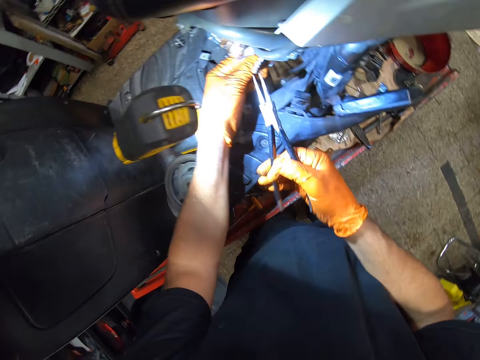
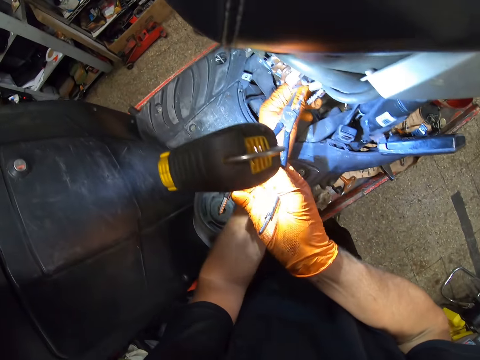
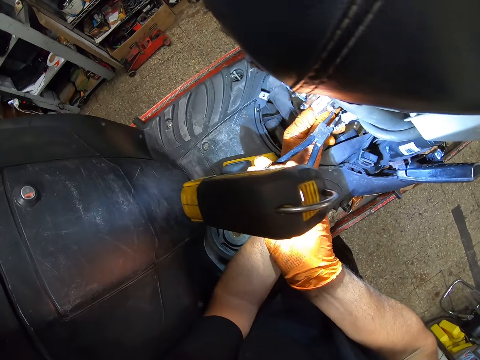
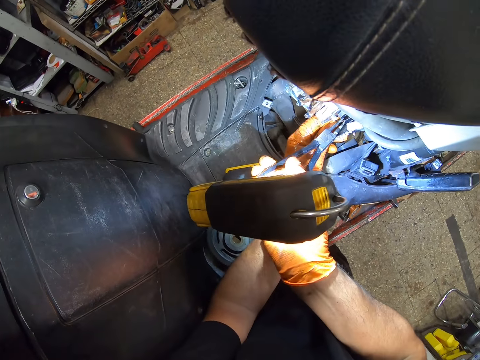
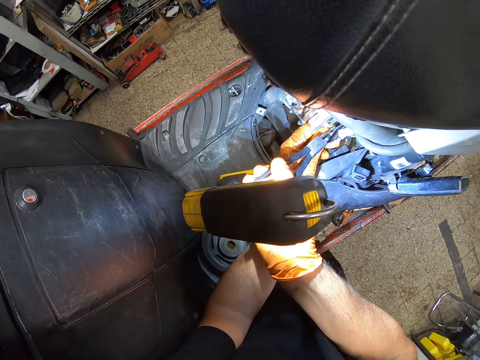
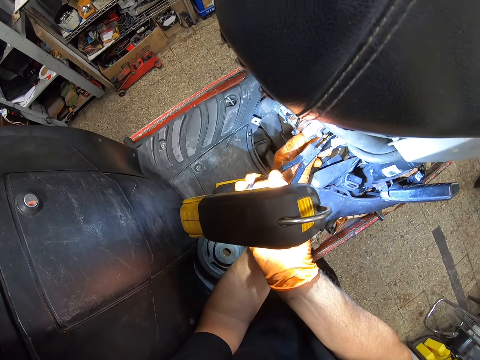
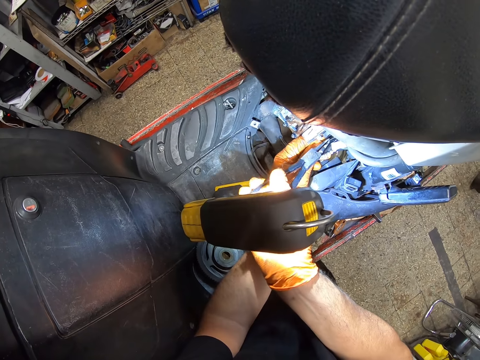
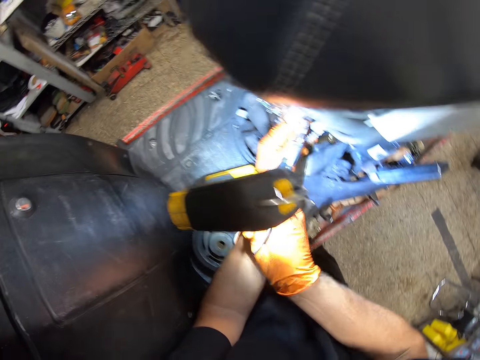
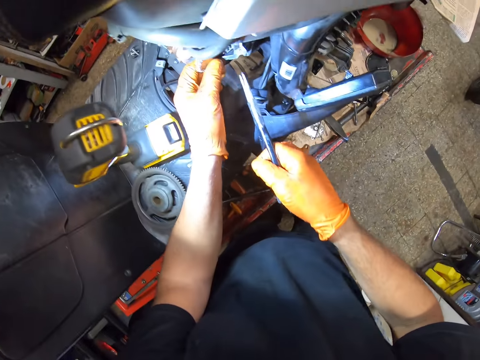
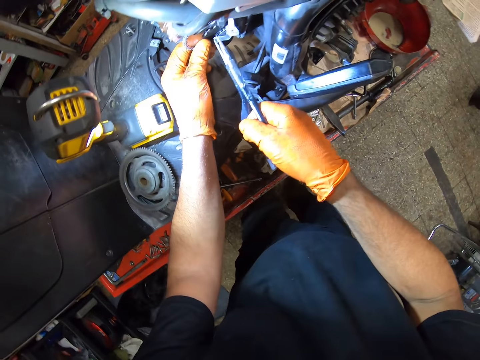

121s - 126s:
The camera wearer adjusts the gear wheel with the pliers. They fix the motorcycle engine with the spanner.

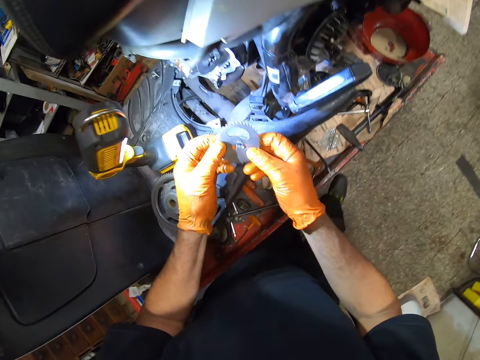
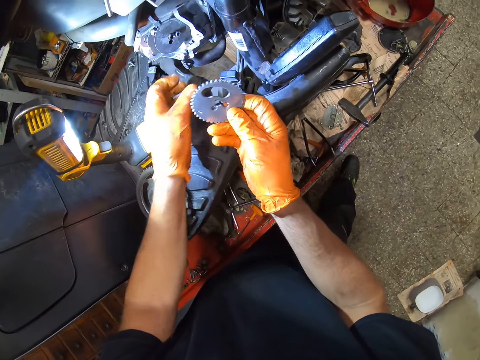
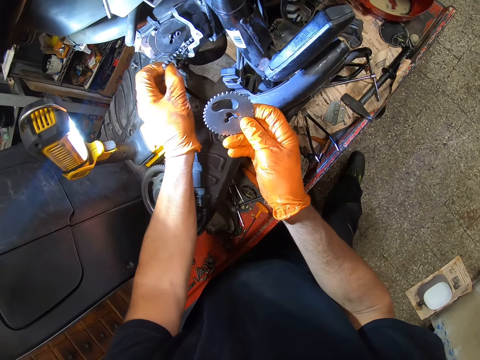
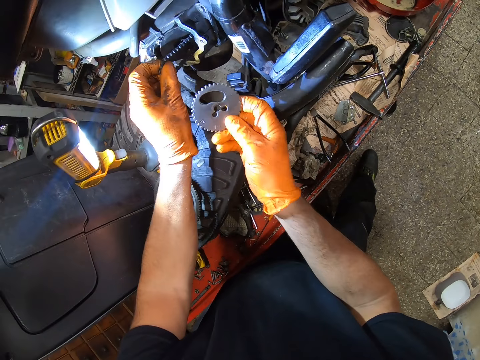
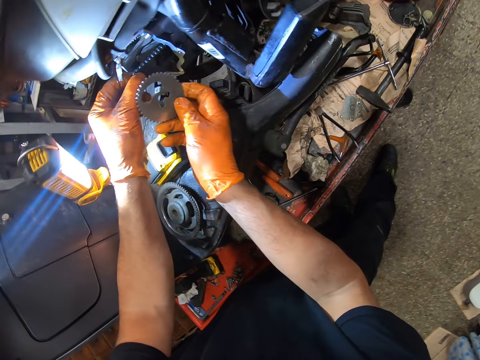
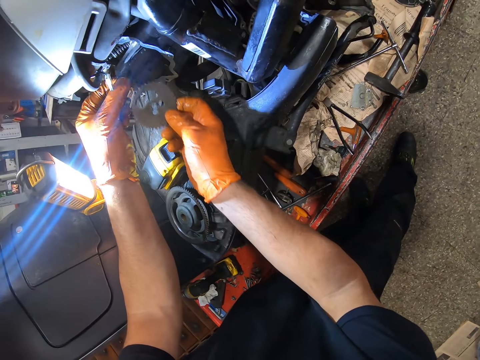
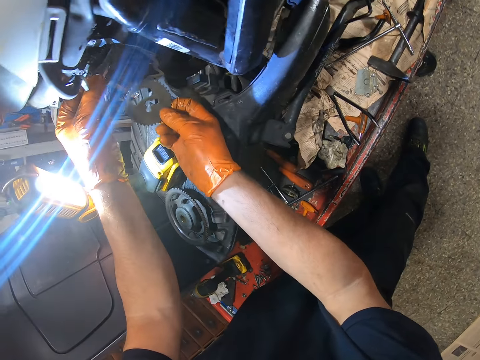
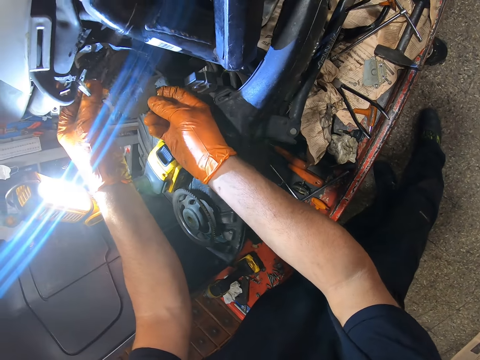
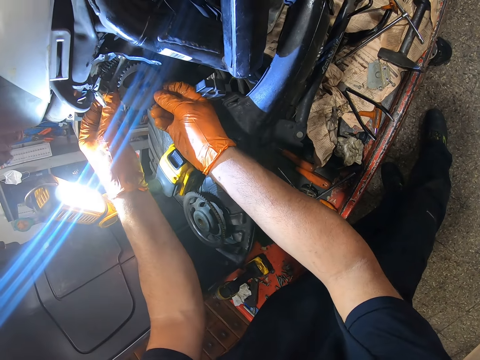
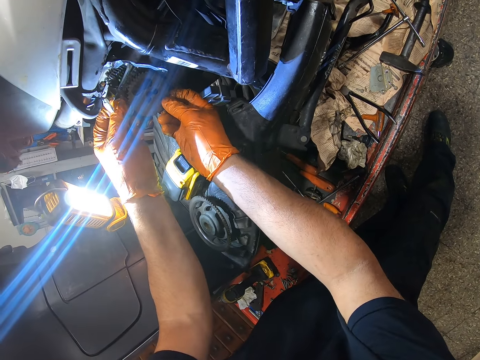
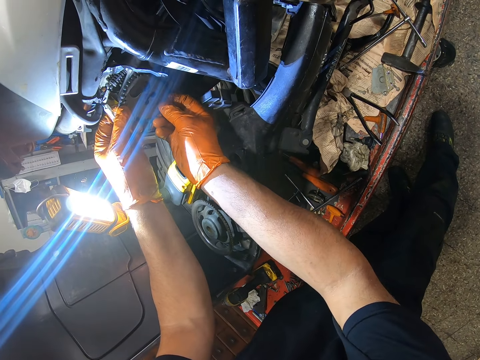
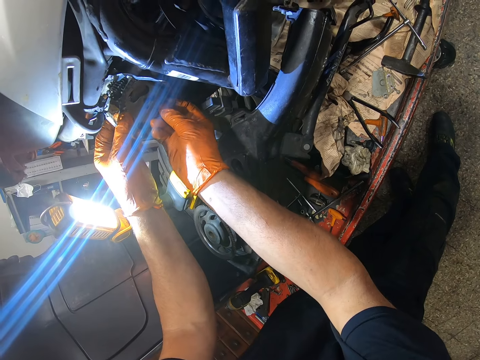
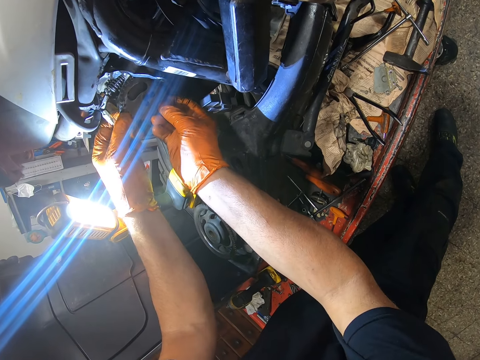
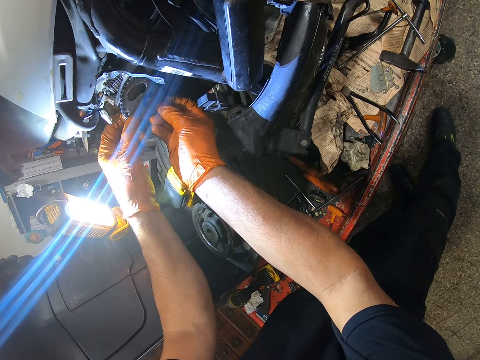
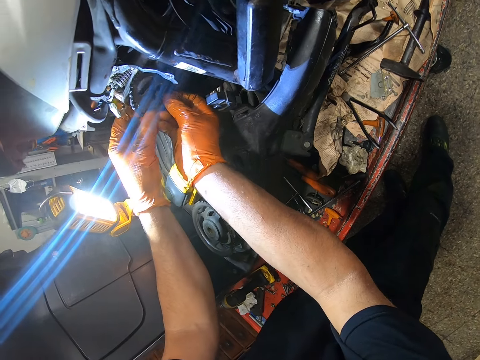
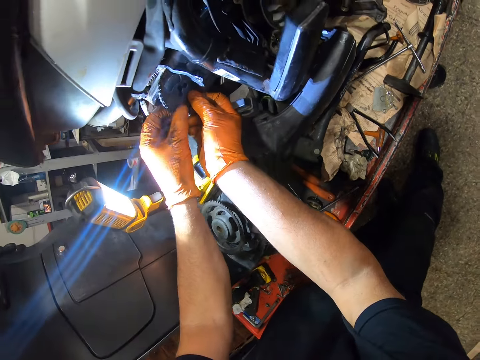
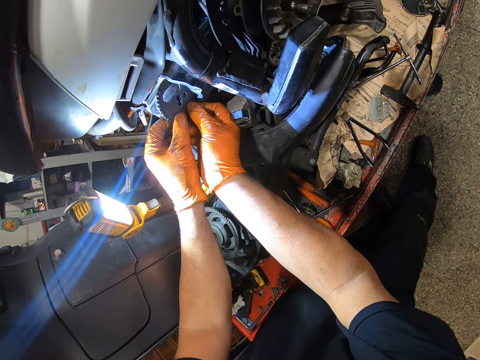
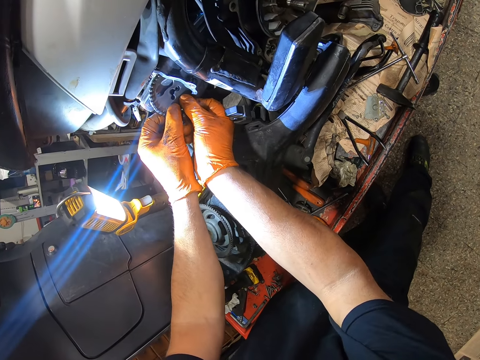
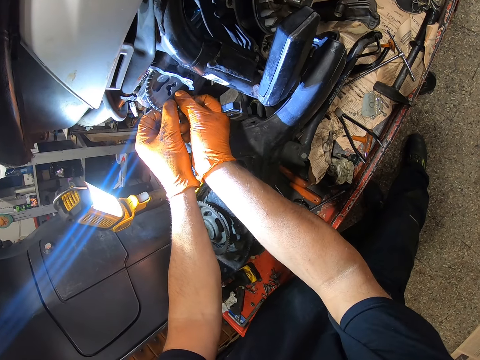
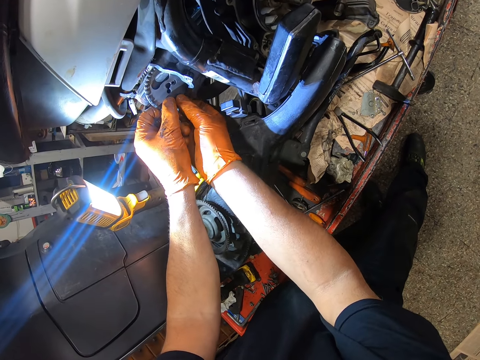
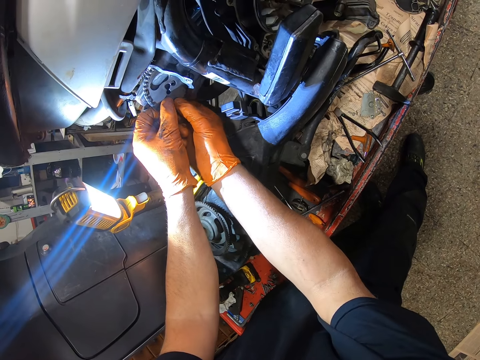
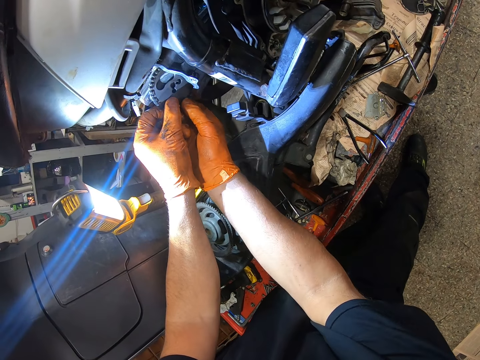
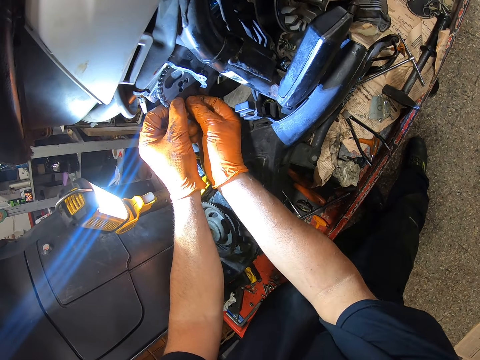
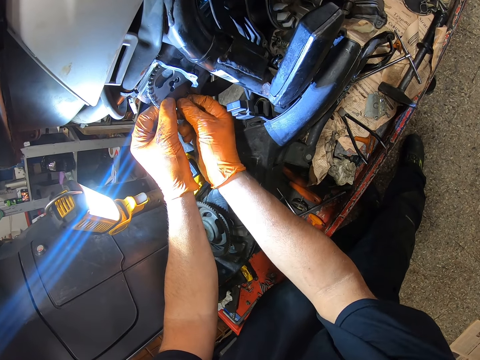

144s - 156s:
The camera wearer holds the chain. They attach the round metal to the motorcycle engine. They fit the gear wheel into the scooter.

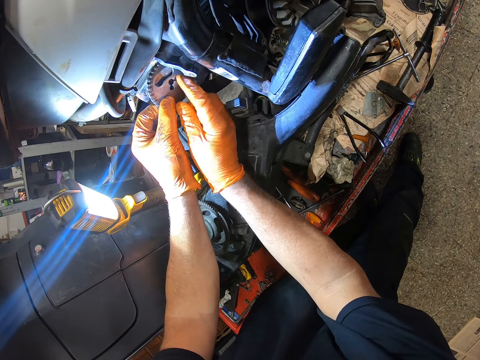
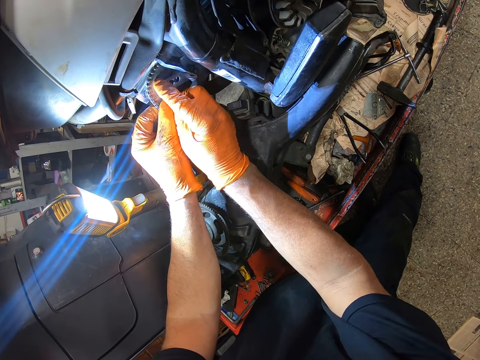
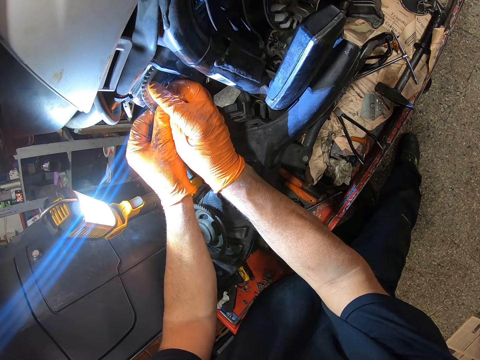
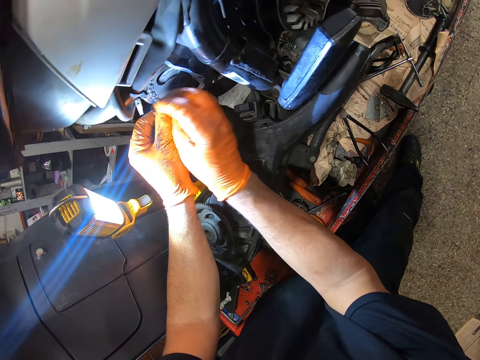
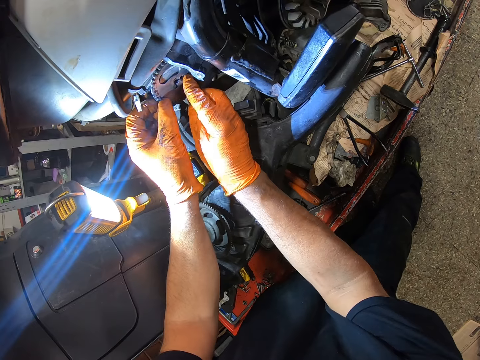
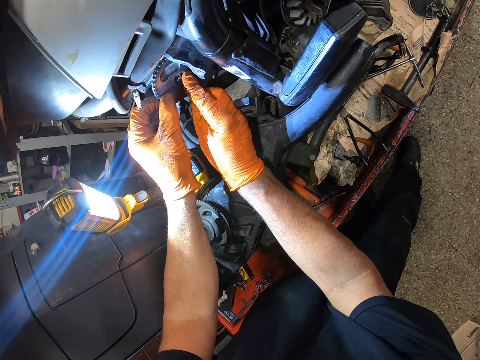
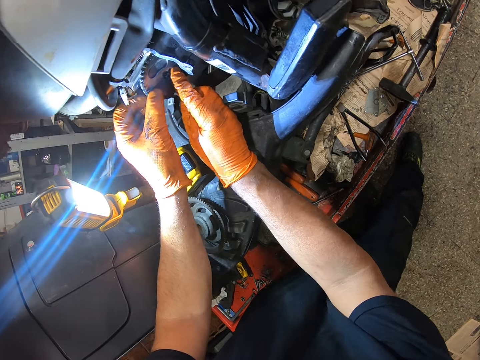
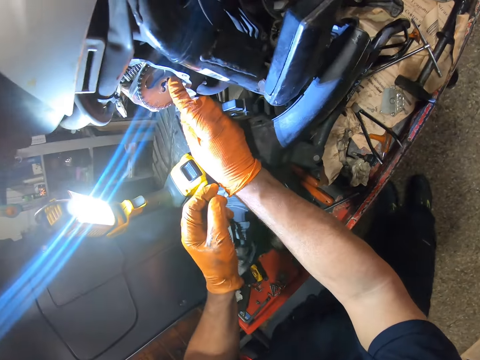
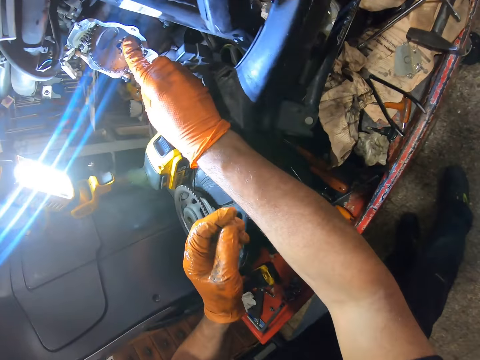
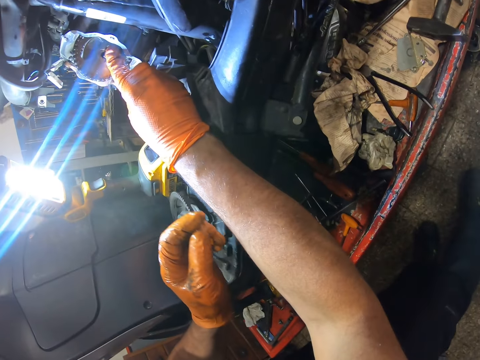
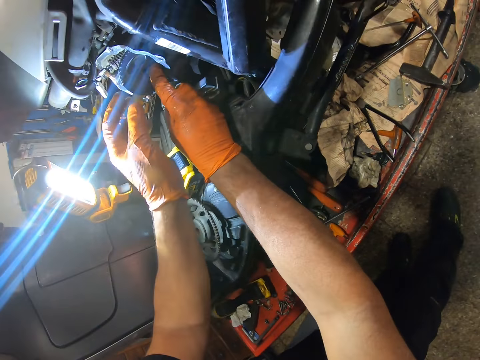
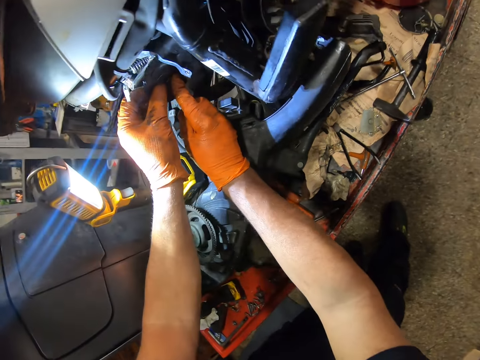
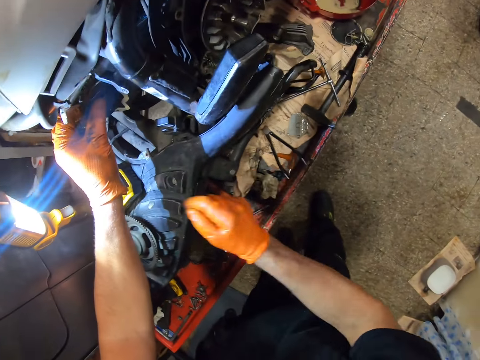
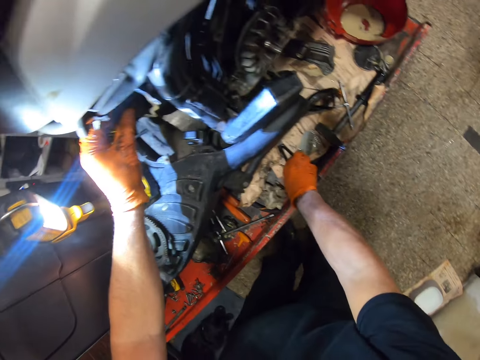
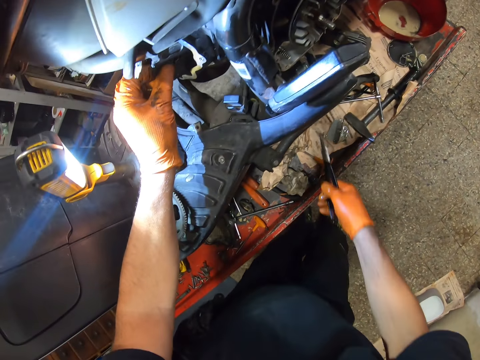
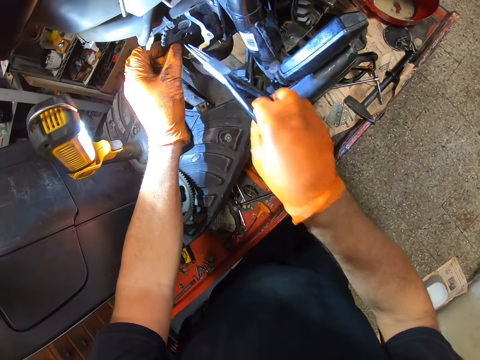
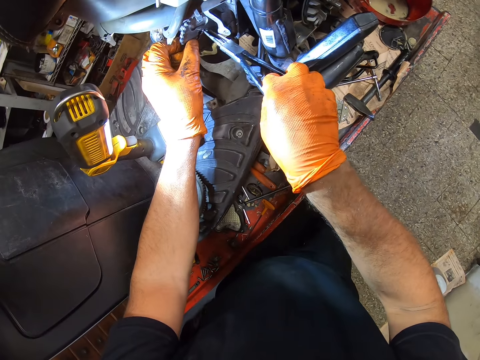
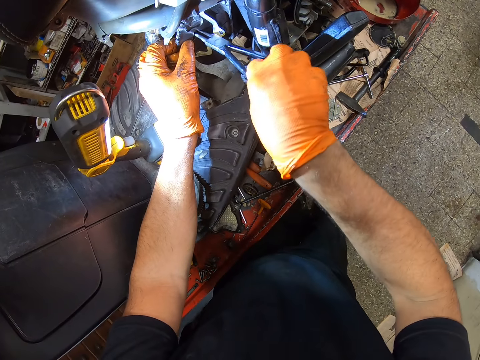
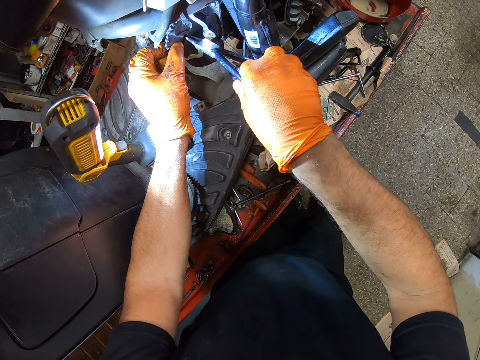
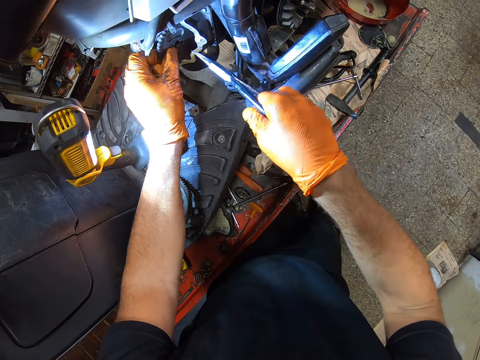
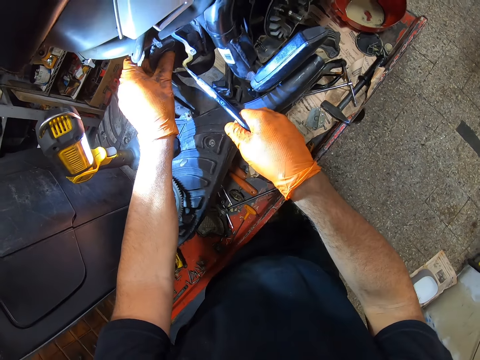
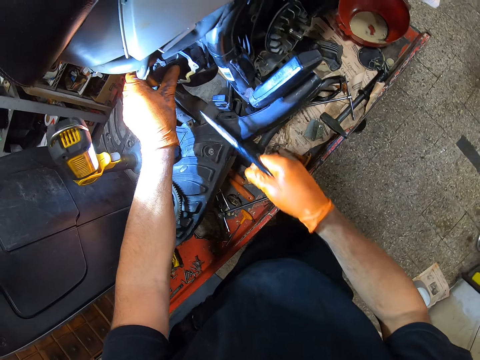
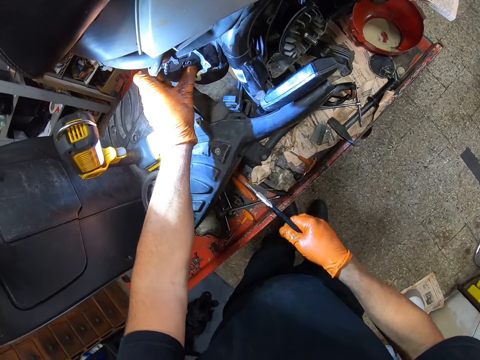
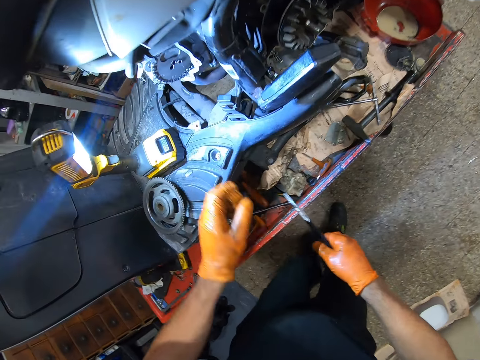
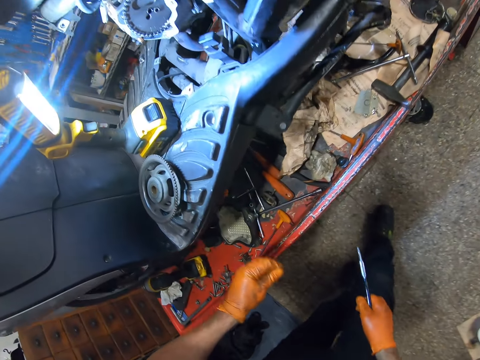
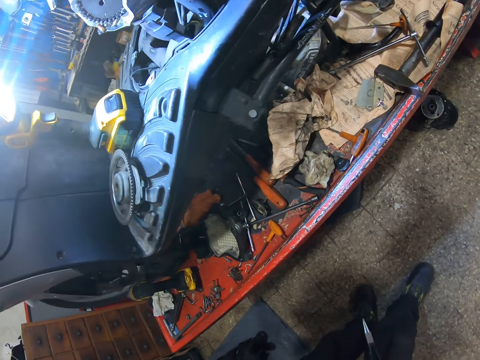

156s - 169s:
The camera wearer removes his left hand from the motorcycle engine. He holds down the round metal to the engine with his right hand. He places his left hand on the engine. He removes his right hand from the engine. He picks up the pliers from the motorcycle stand. He tightens the round metal to the engine with the pliers. He adjusts the gear wheel with the pliers. He removes his left hand from the engine.
